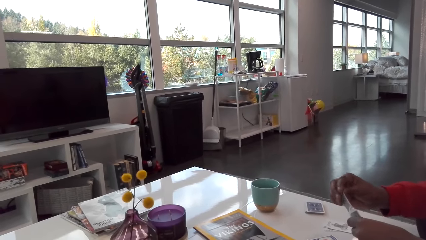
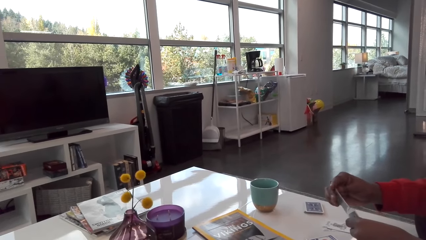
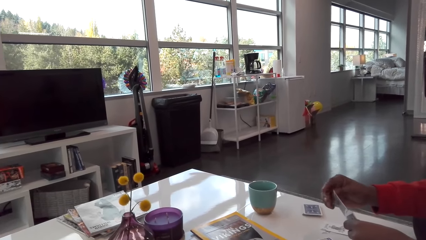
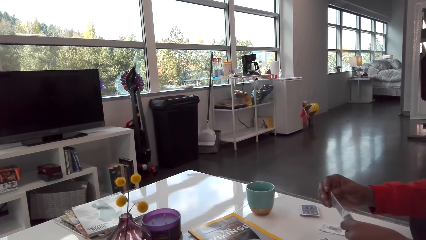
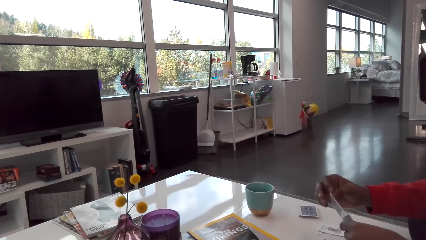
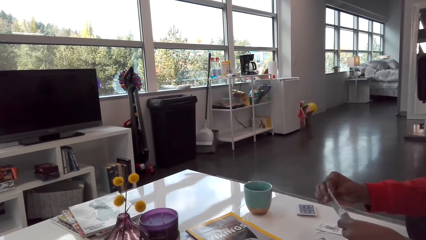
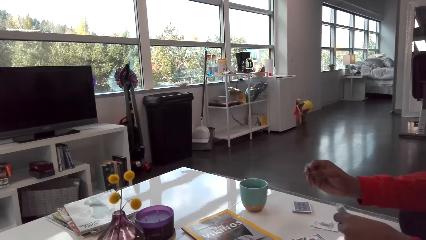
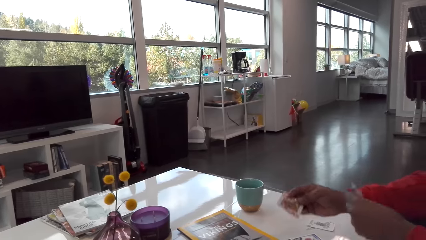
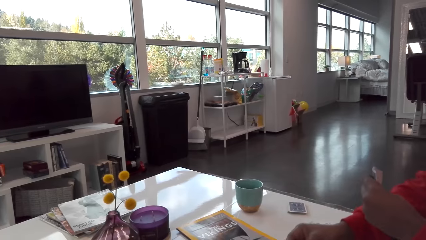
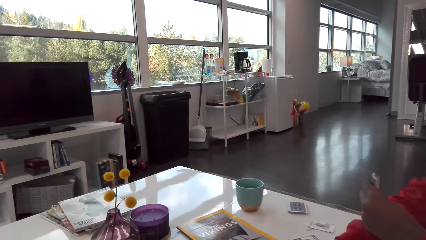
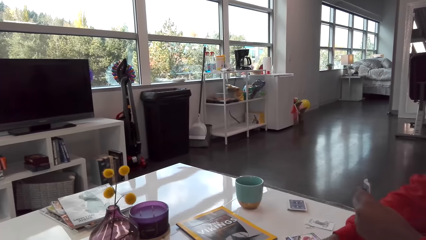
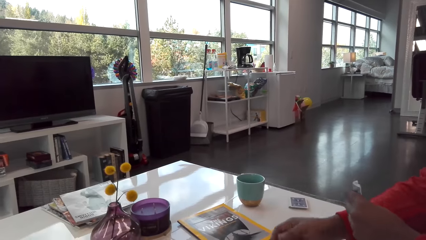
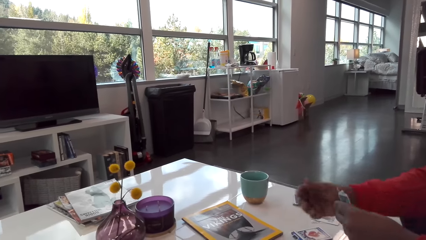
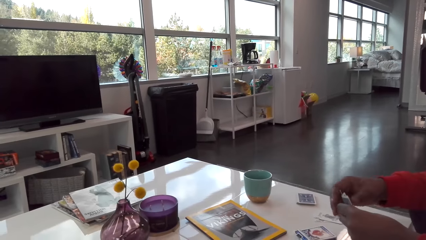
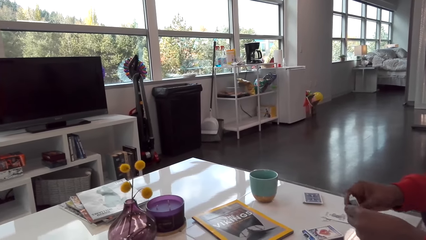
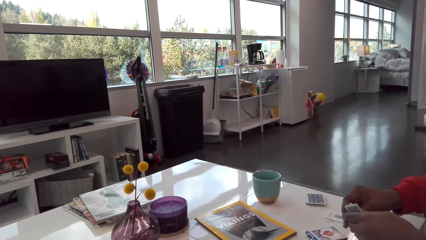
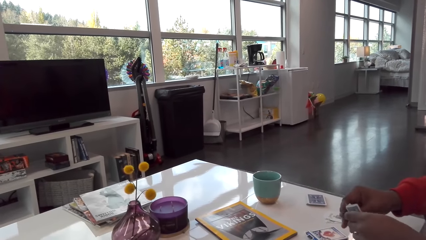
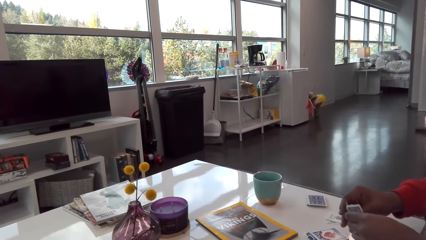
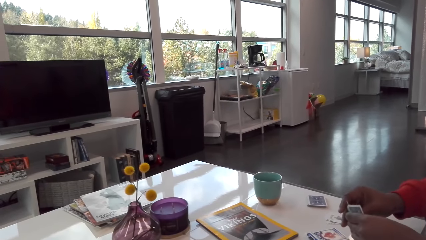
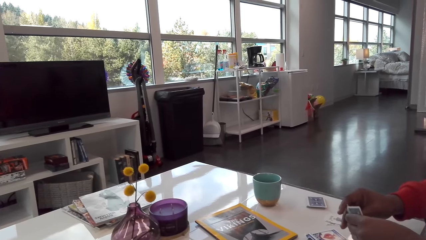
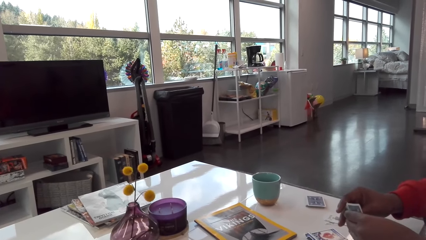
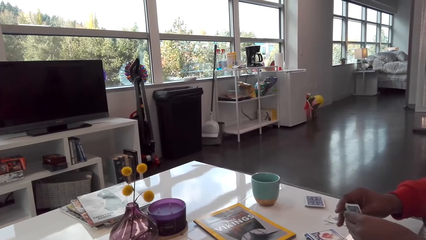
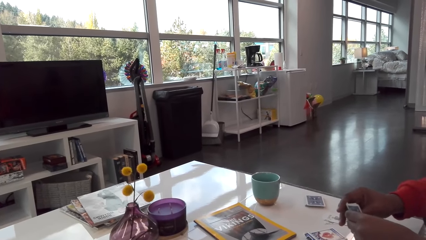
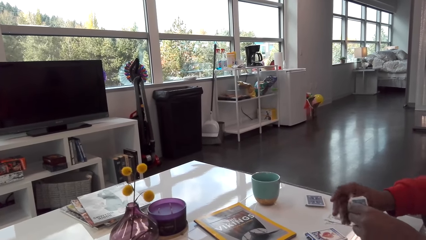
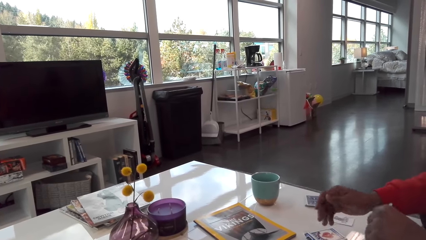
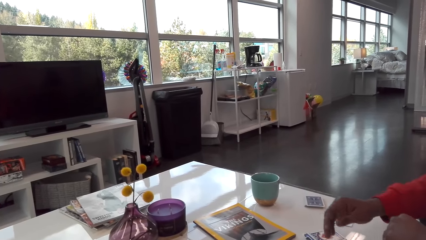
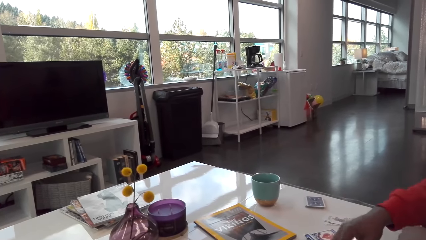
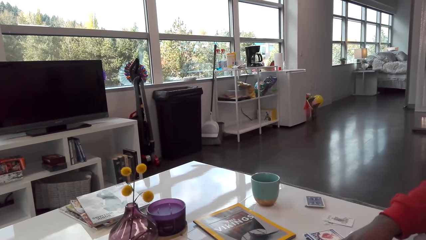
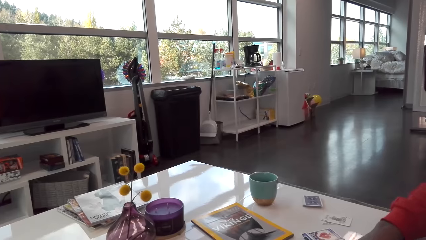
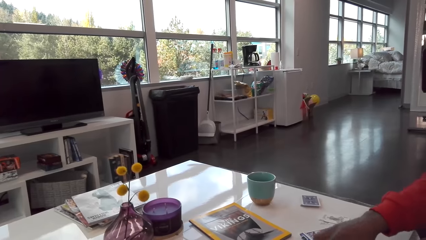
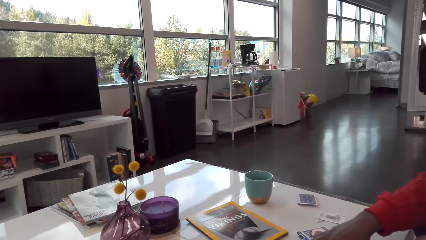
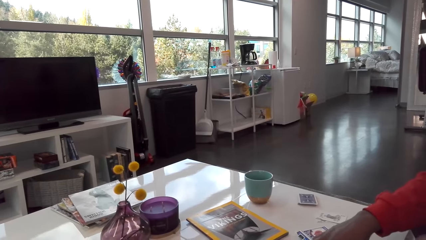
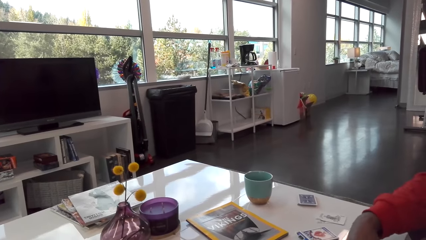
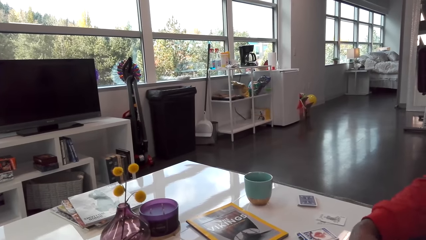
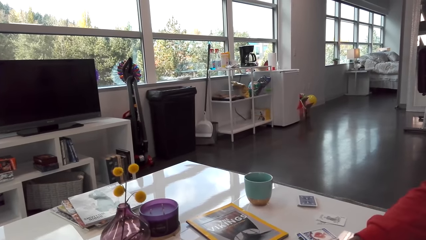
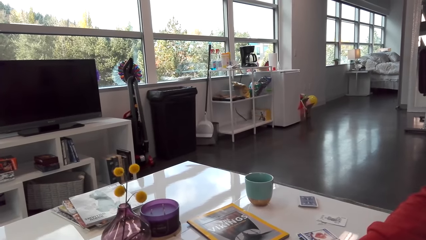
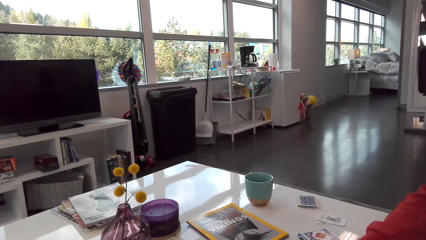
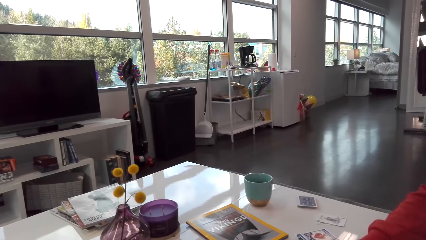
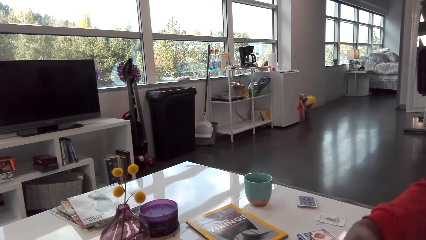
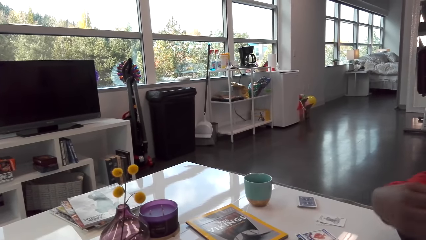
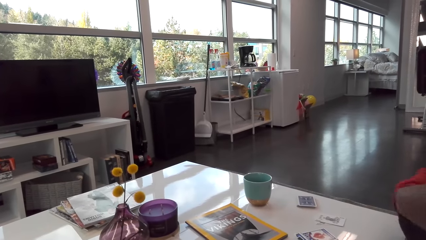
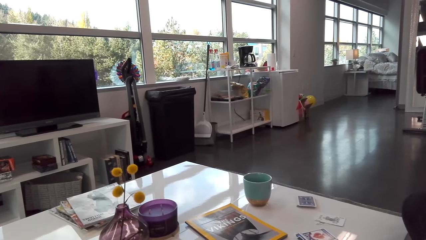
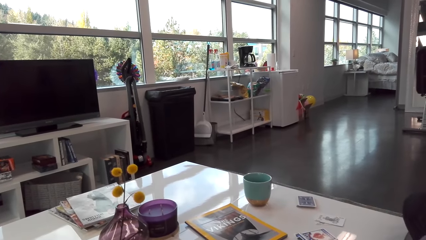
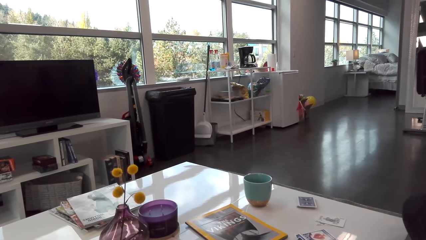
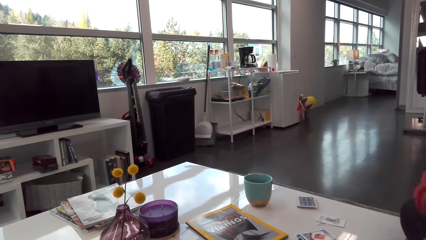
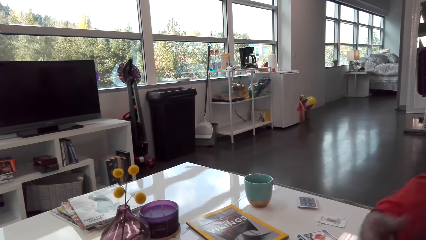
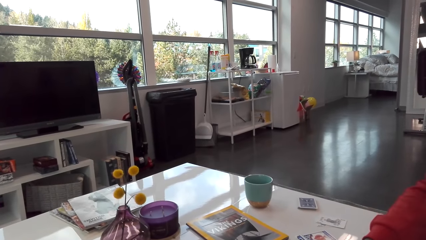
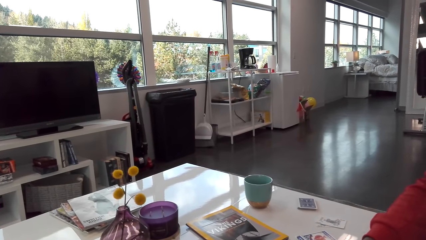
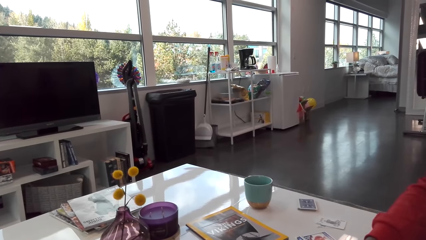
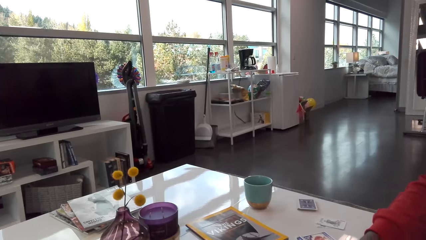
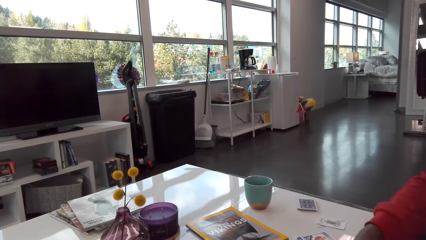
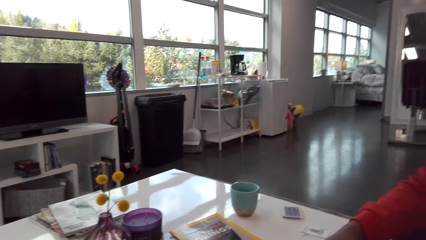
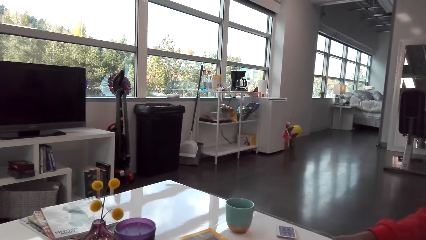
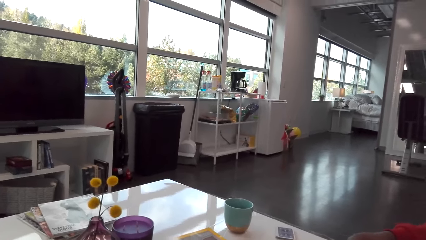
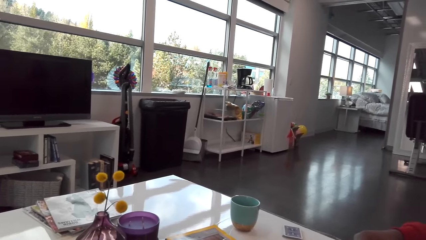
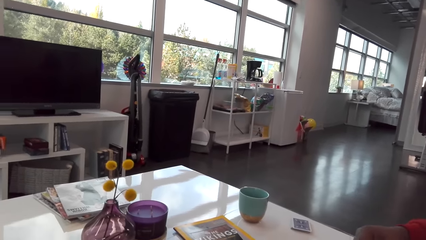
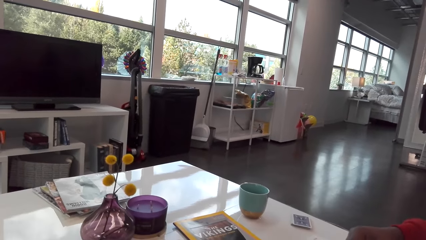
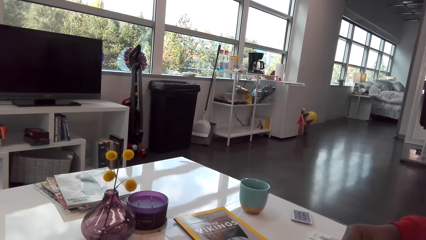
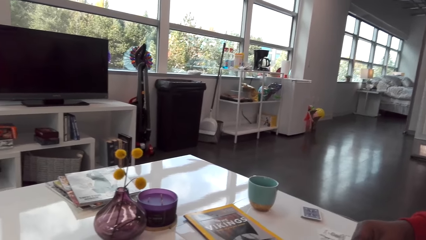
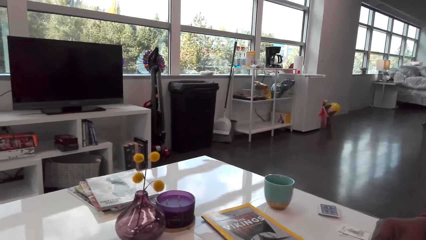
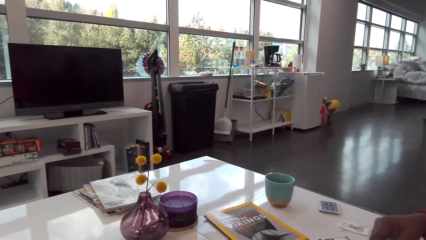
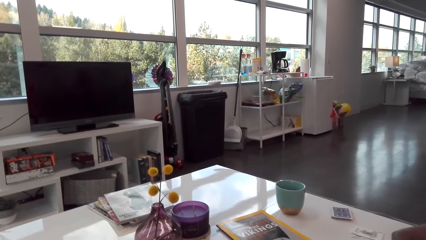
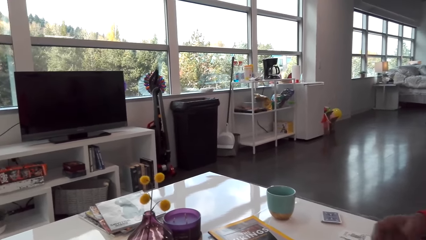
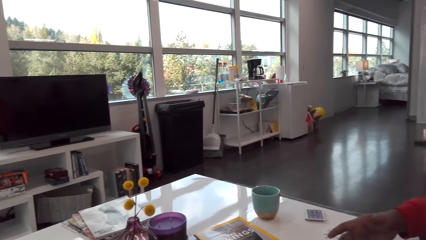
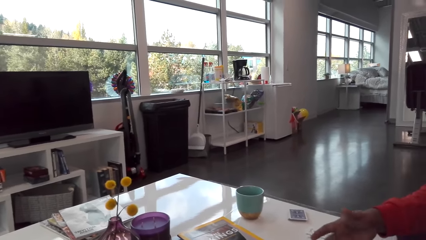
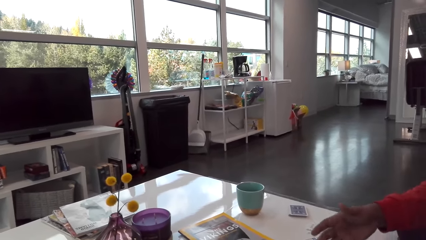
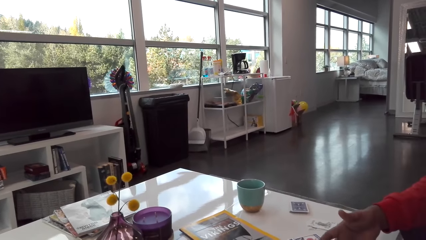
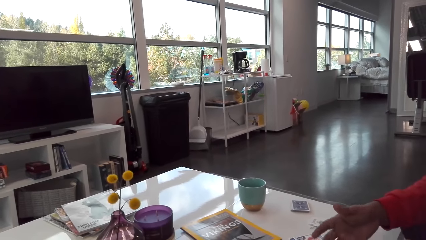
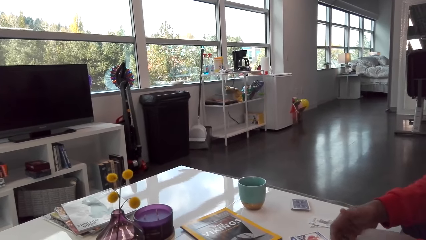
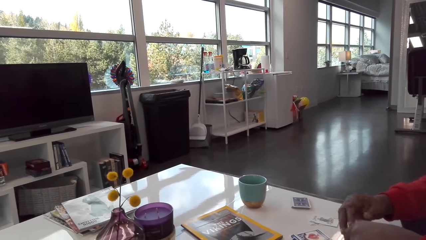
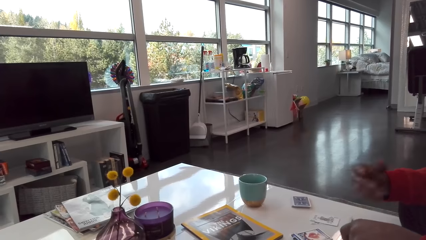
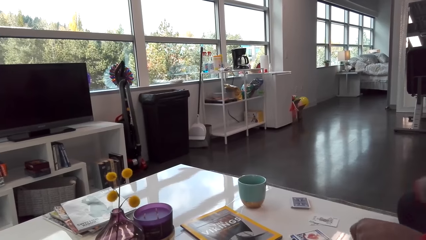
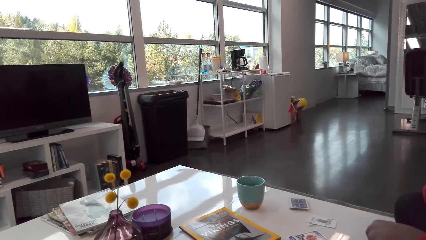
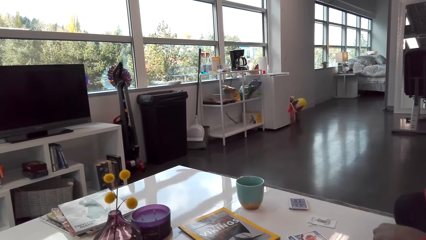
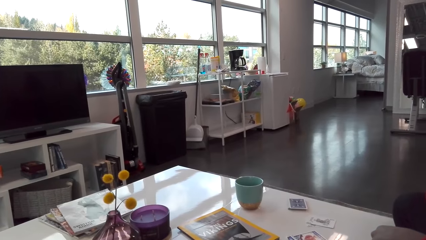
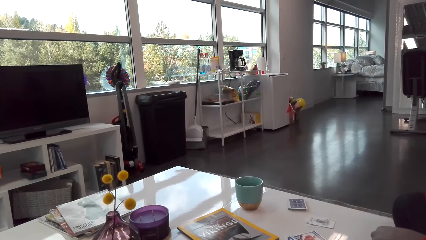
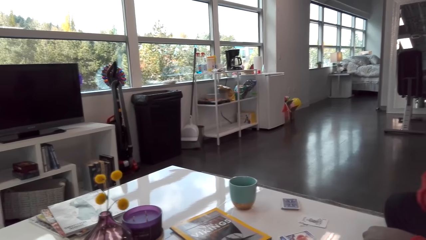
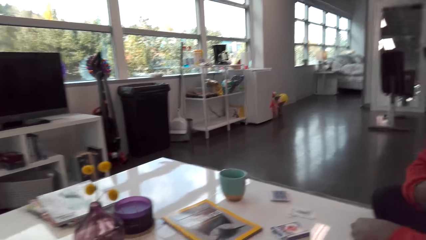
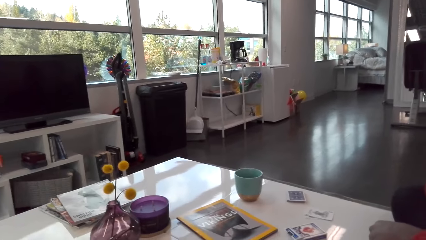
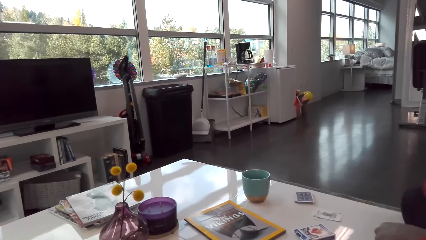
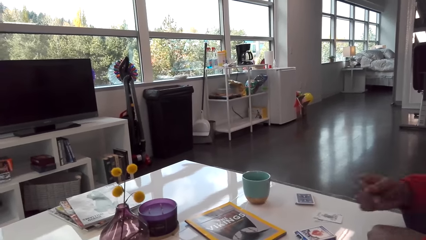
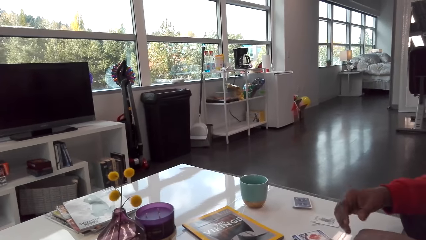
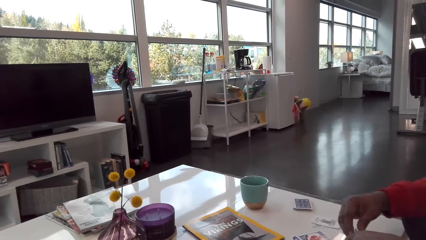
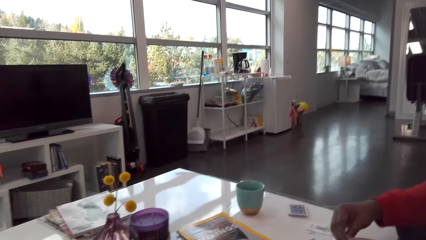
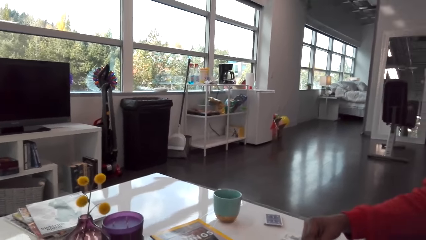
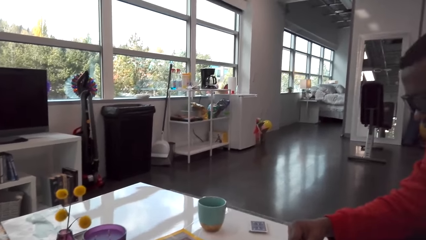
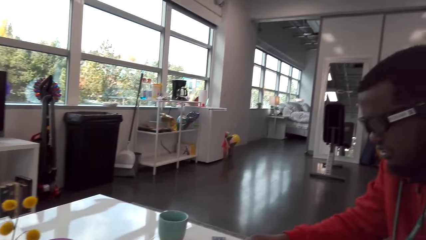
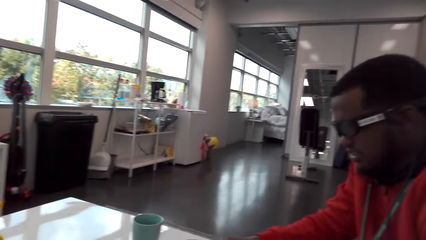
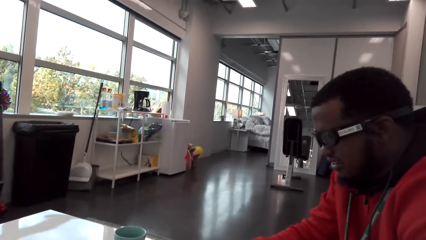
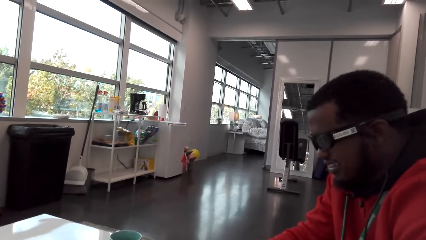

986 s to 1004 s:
A man plays his card. The man talks with the camera wearer. The camera wearer talks. The man talks. The man moves his hand.
